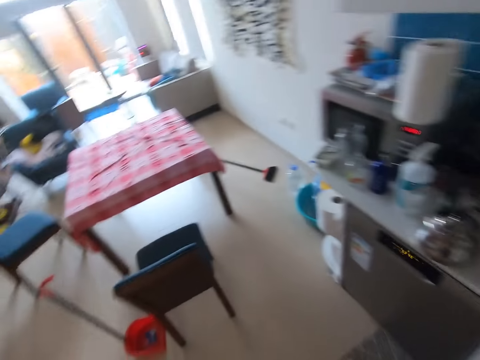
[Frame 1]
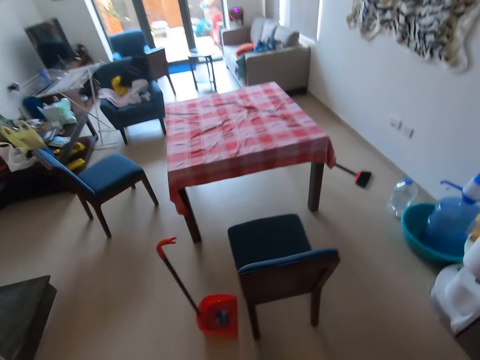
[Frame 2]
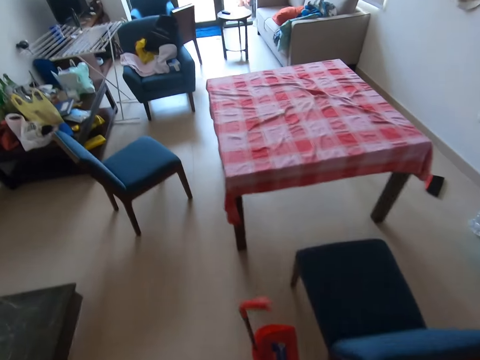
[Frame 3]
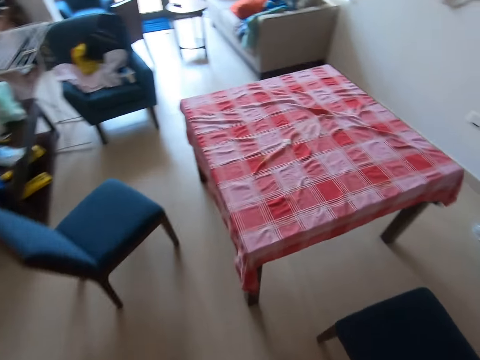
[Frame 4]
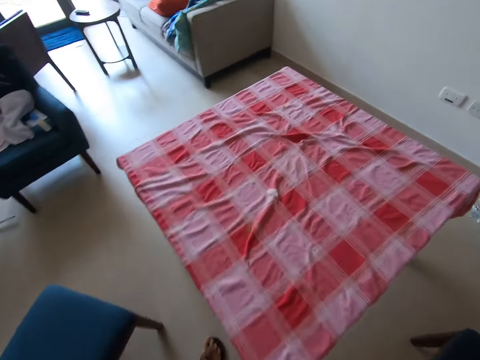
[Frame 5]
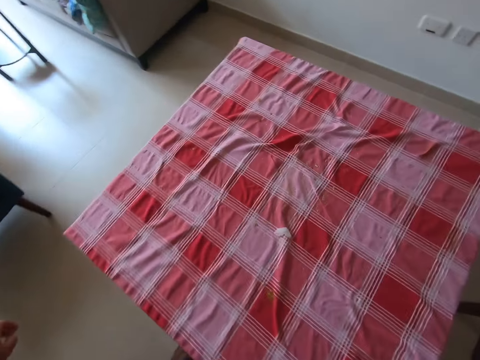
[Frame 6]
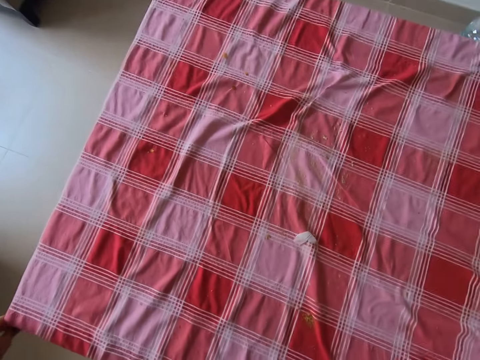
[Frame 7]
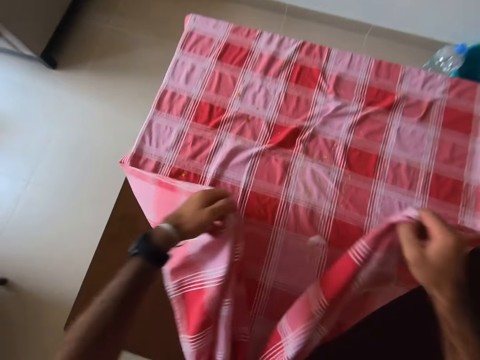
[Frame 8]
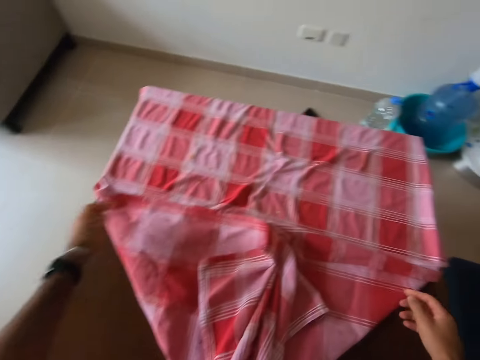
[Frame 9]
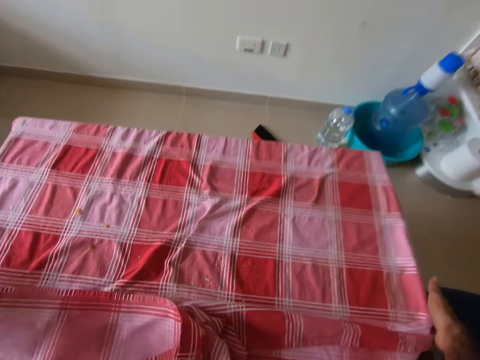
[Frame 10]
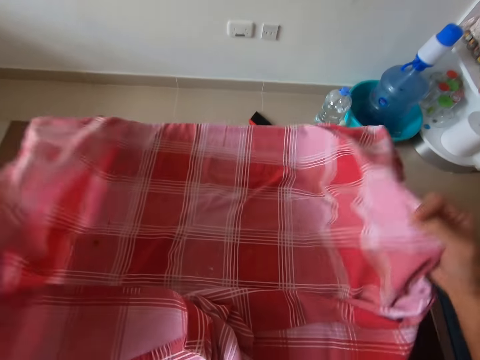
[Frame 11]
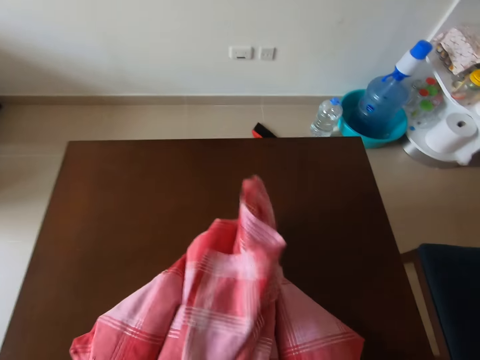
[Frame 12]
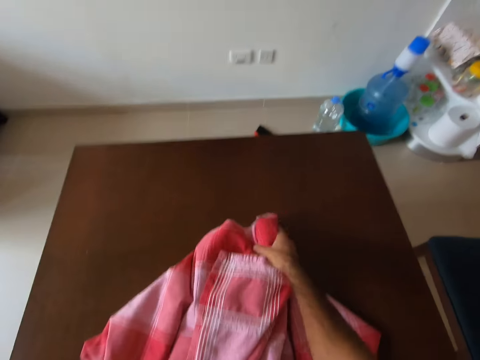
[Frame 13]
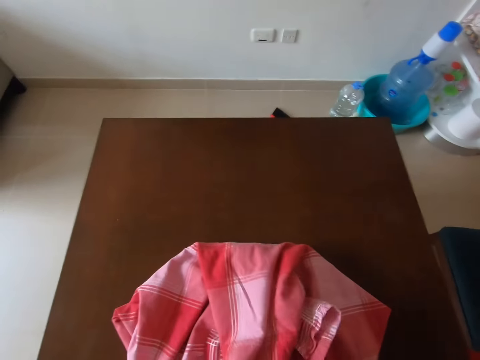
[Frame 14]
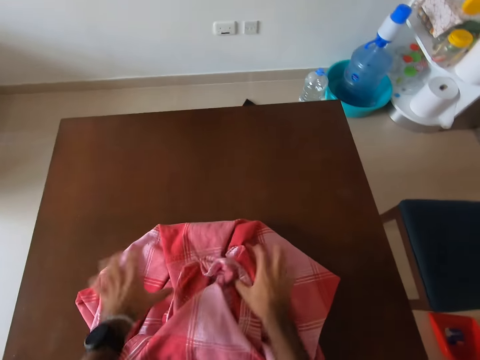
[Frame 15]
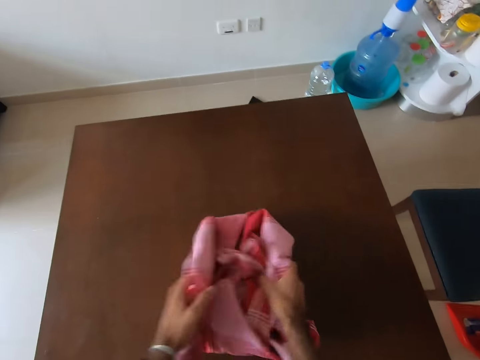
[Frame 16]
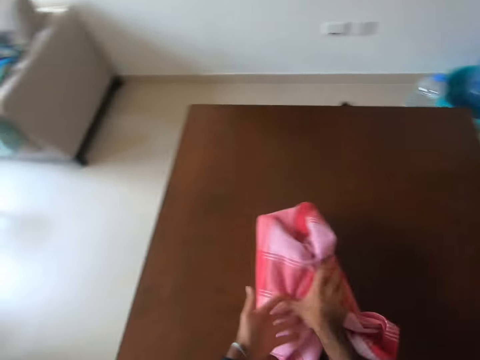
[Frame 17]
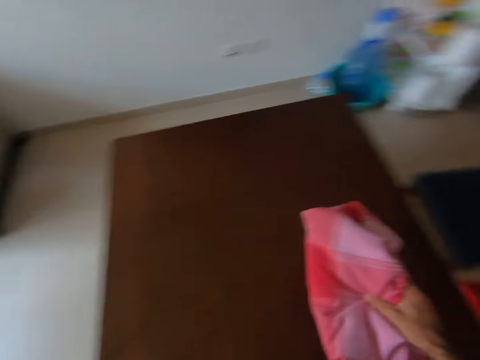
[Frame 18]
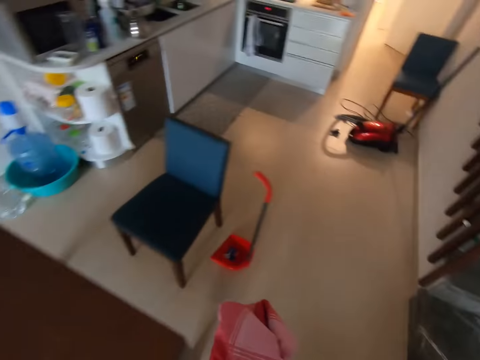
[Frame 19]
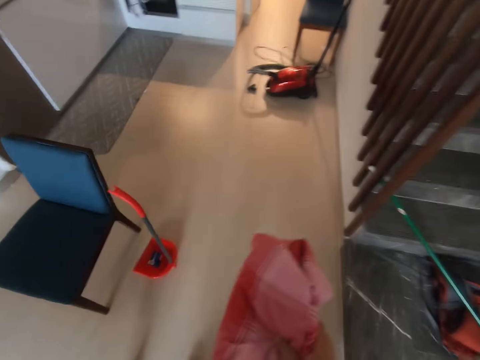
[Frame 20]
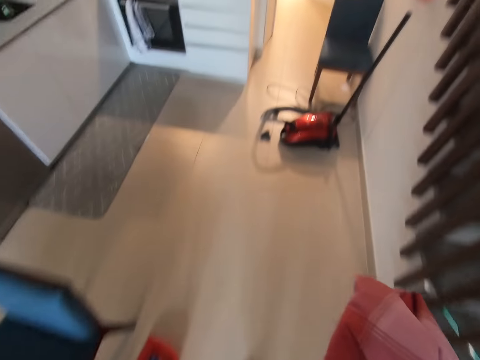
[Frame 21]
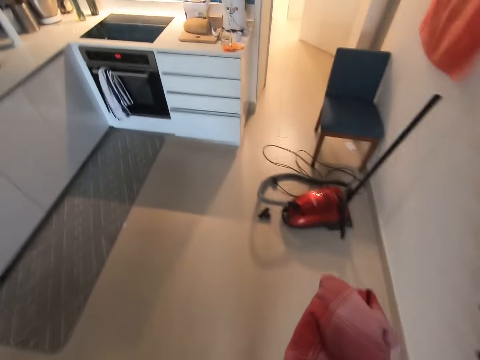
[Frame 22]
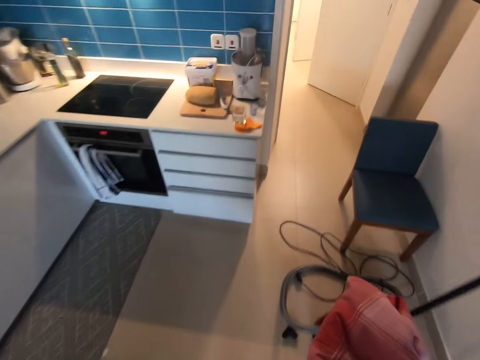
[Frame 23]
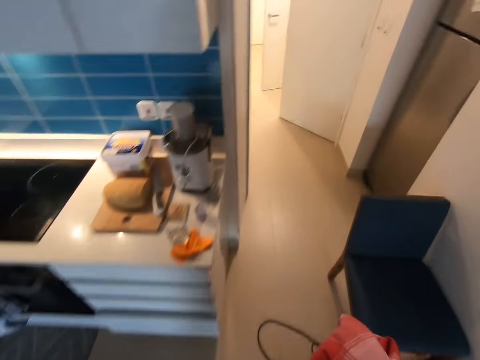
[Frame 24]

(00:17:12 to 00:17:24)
The camera wearer walks to the table. They remove the table cover. They fold the table cloth. They pick the table cover. They walk on the floor.

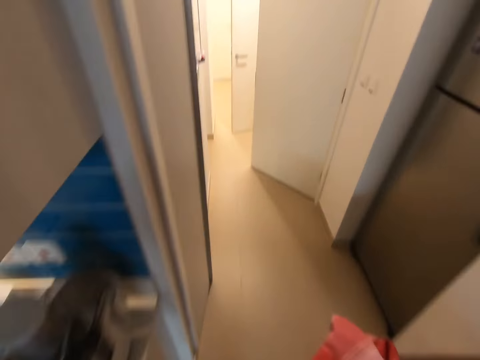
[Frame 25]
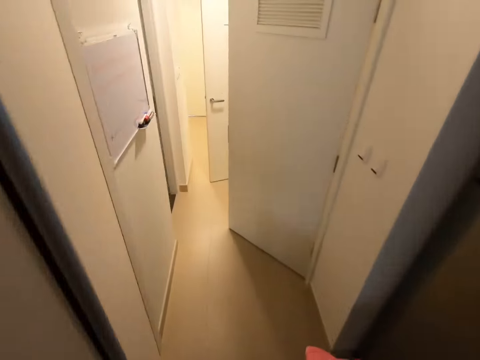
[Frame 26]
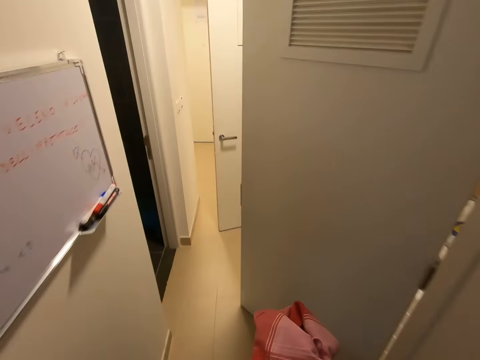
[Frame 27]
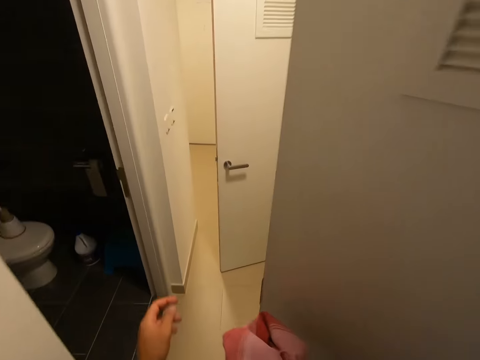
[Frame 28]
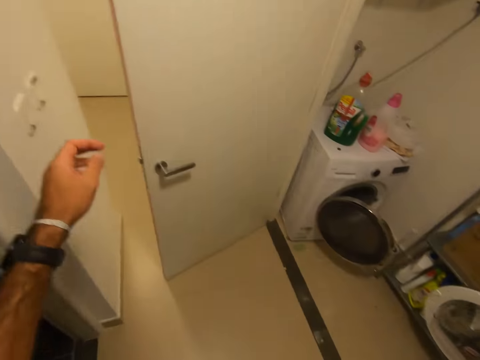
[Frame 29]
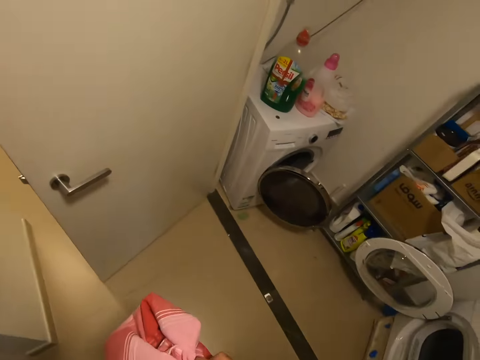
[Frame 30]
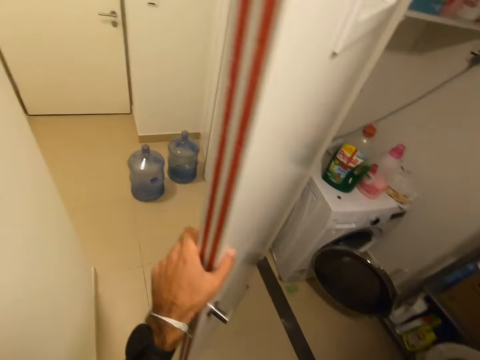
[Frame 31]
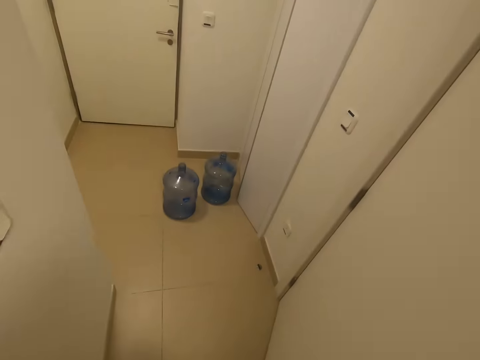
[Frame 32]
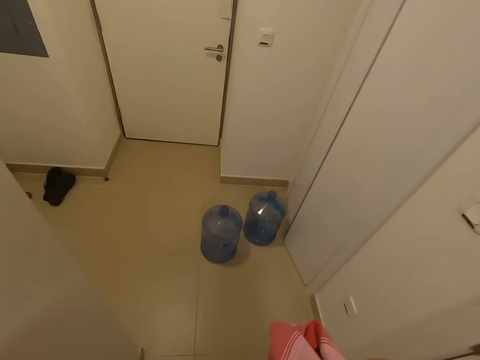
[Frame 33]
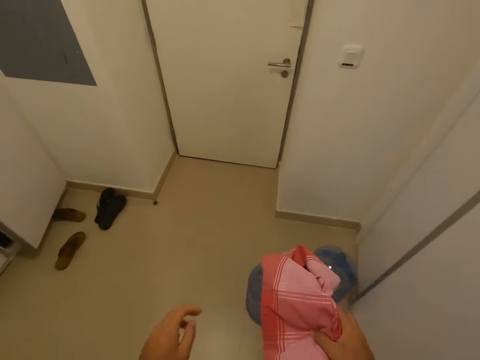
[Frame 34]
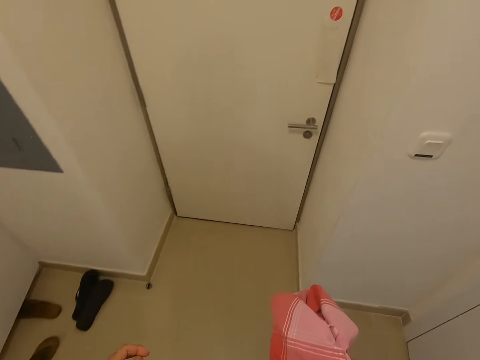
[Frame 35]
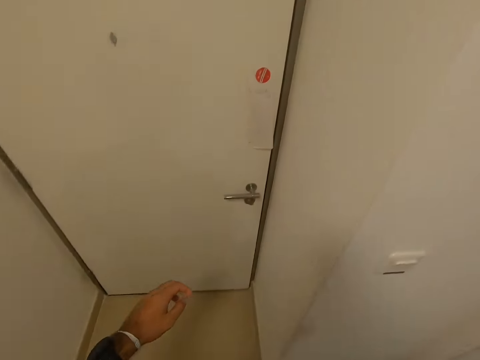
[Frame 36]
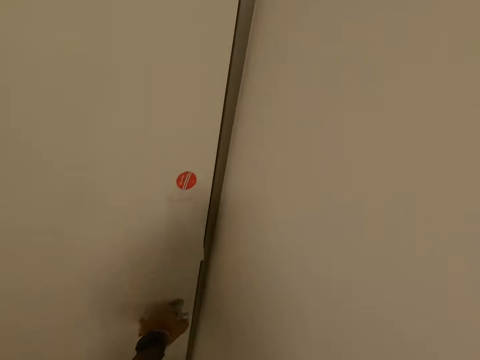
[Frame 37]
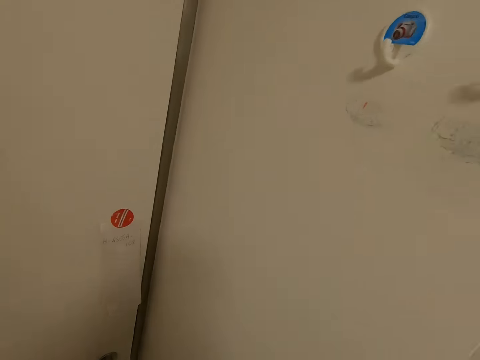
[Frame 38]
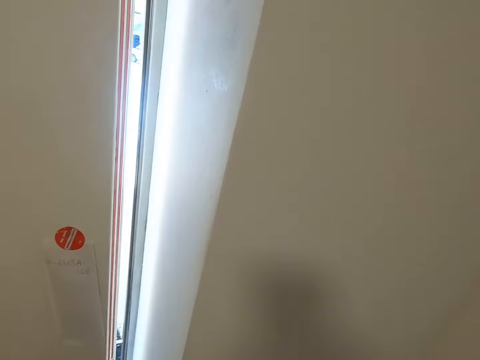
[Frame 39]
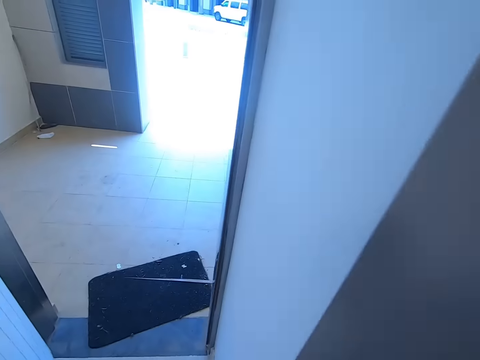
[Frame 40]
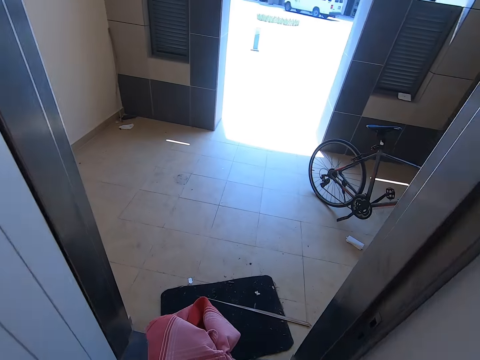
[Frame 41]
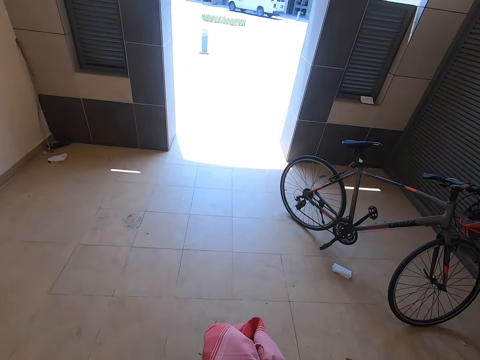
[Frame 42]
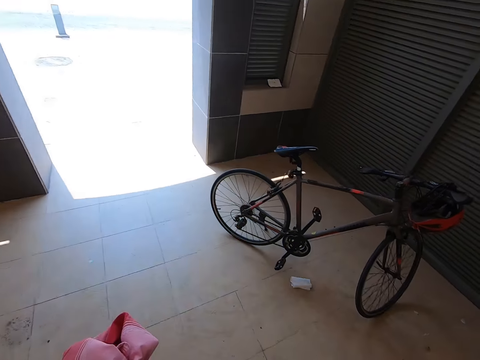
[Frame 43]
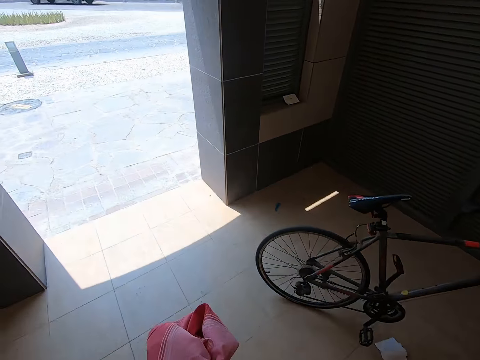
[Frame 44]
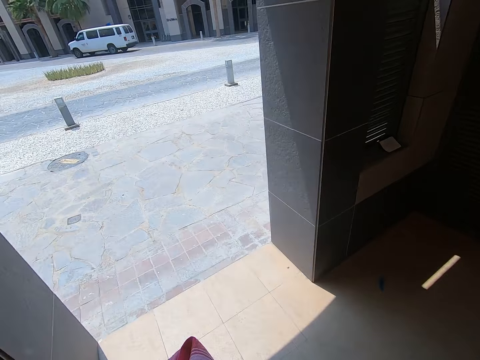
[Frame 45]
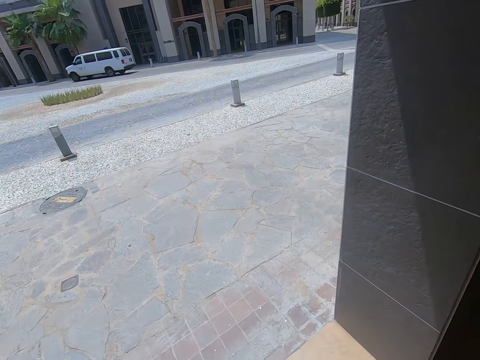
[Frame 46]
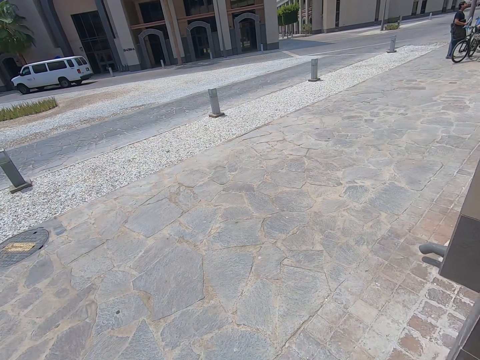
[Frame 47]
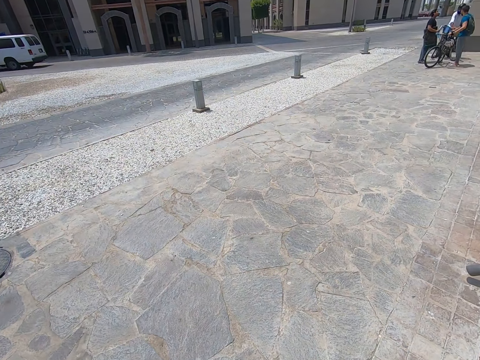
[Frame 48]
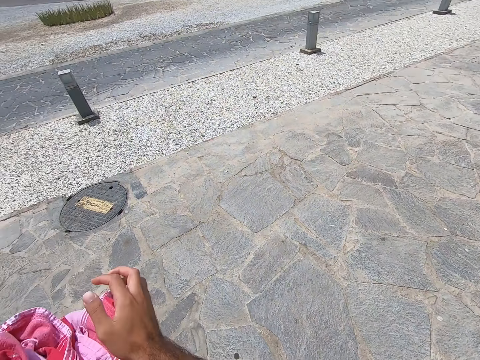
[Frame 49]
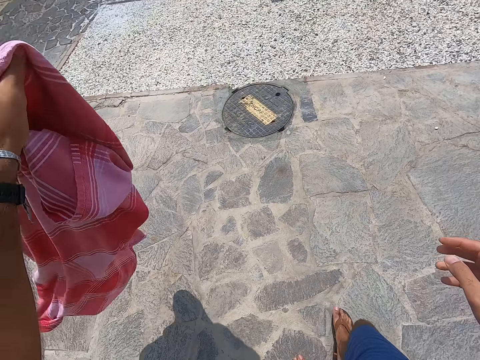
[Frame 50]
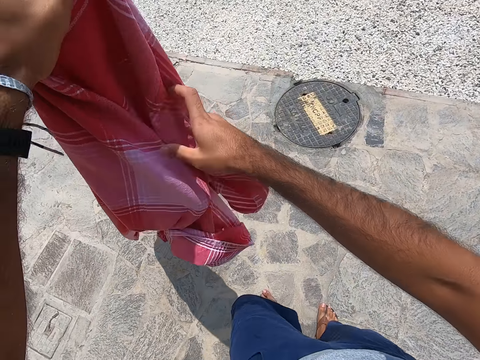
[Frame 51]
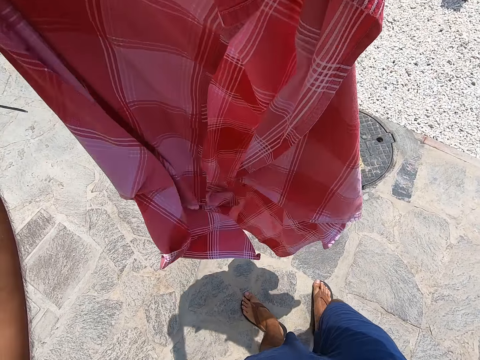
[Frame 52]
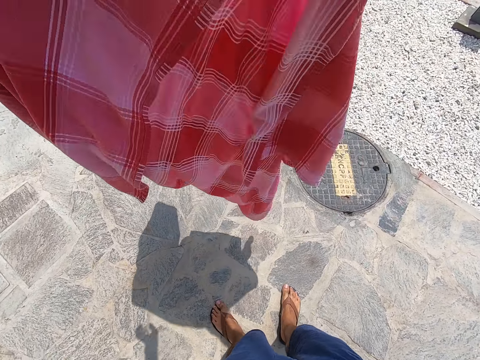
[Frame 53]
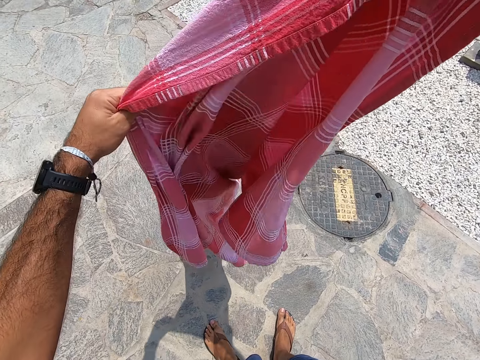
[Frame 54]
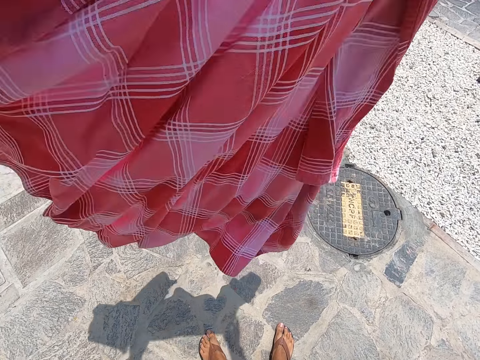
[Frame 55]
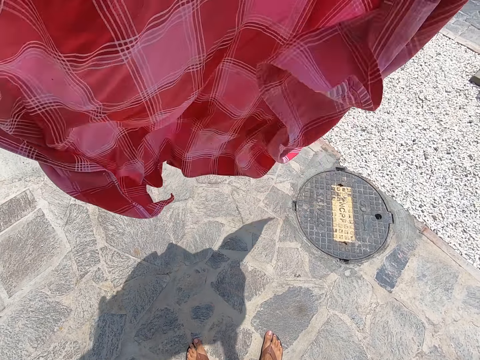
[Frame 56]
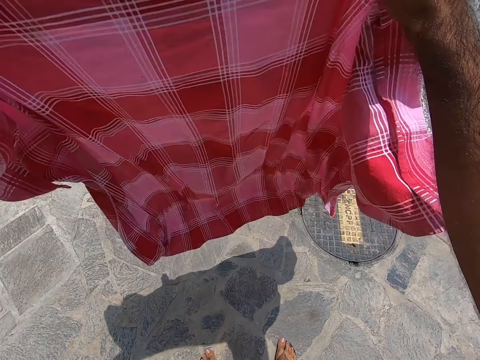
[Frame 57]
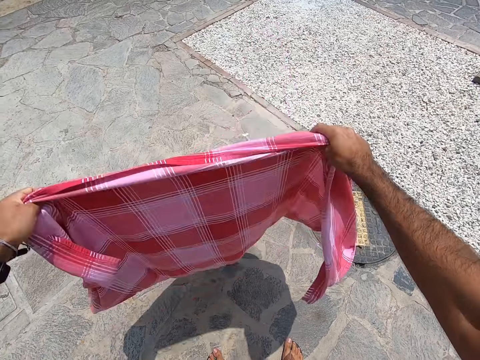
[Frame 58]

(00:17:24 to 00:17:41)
The camera wearer walks outside. They open the door. They move the door. They open the door. They walk outside on the floor. They shake the table cloth outside.
